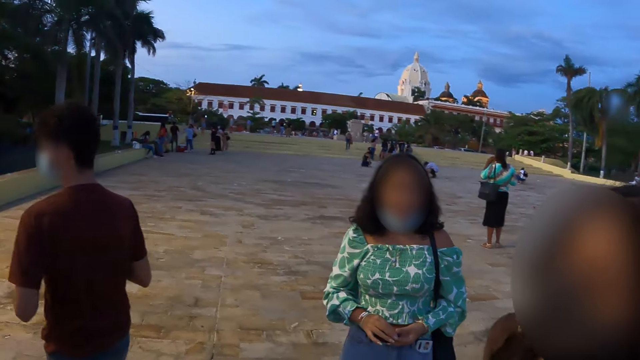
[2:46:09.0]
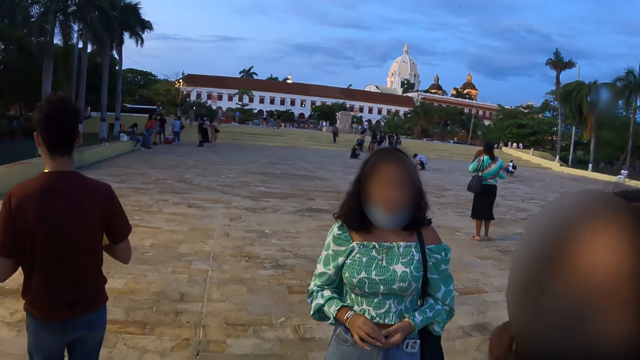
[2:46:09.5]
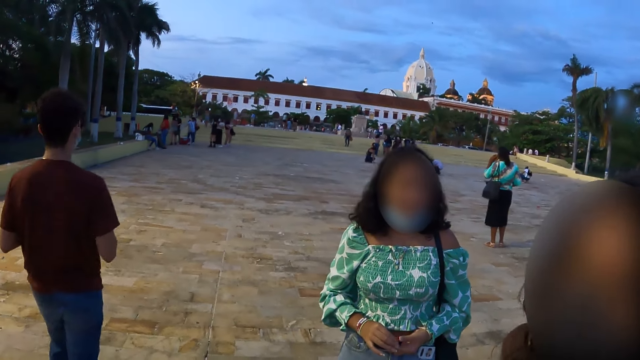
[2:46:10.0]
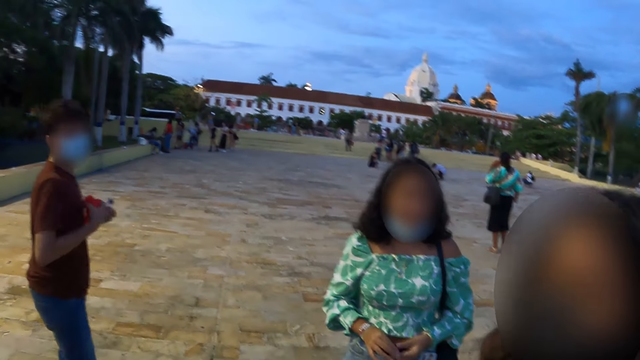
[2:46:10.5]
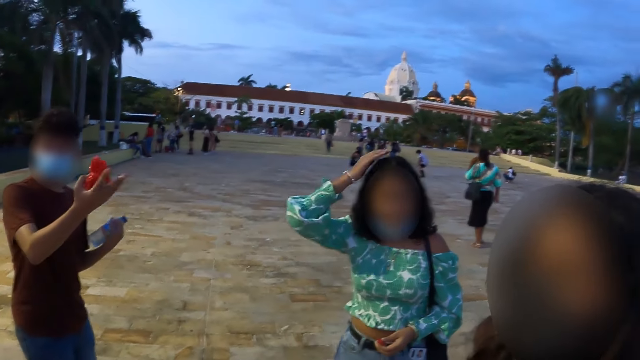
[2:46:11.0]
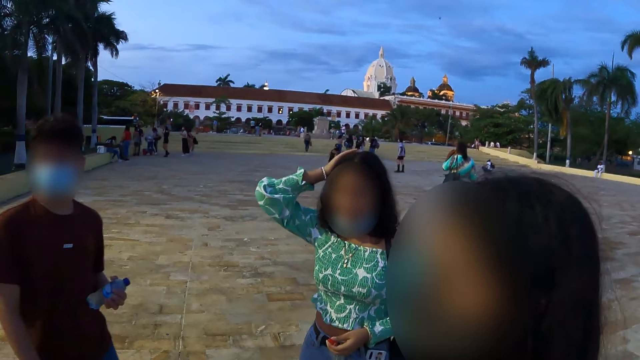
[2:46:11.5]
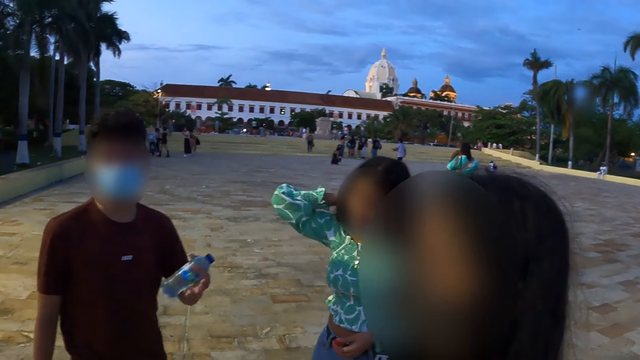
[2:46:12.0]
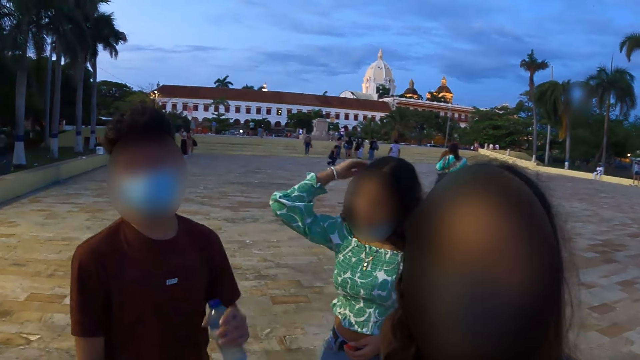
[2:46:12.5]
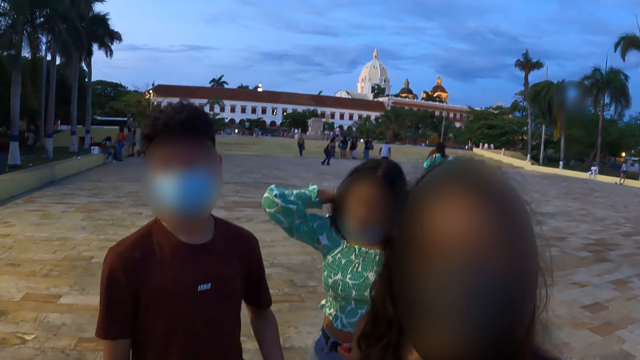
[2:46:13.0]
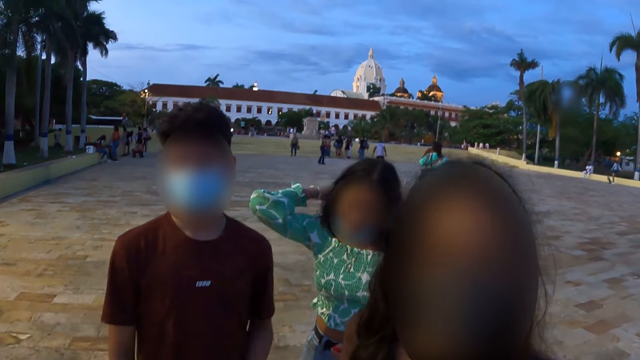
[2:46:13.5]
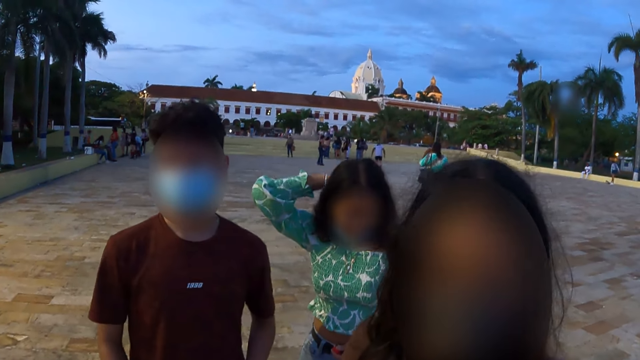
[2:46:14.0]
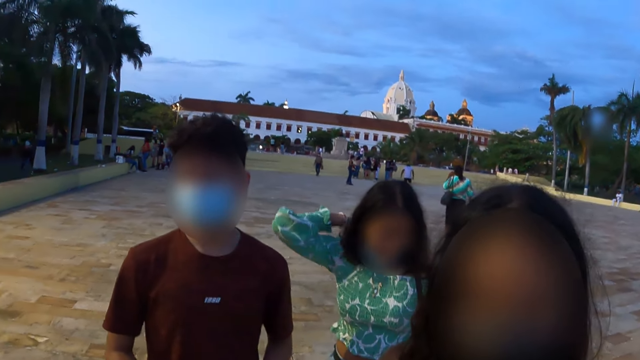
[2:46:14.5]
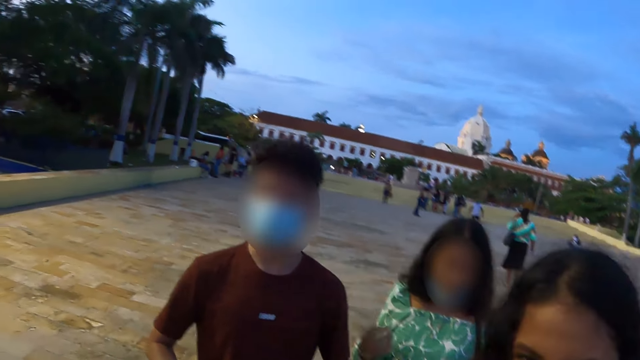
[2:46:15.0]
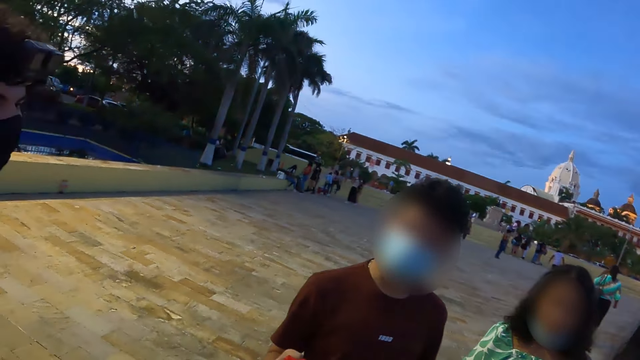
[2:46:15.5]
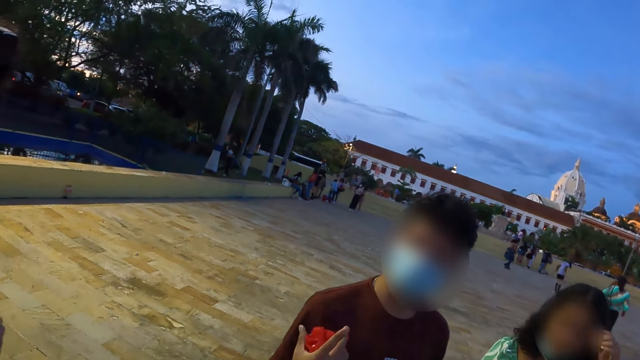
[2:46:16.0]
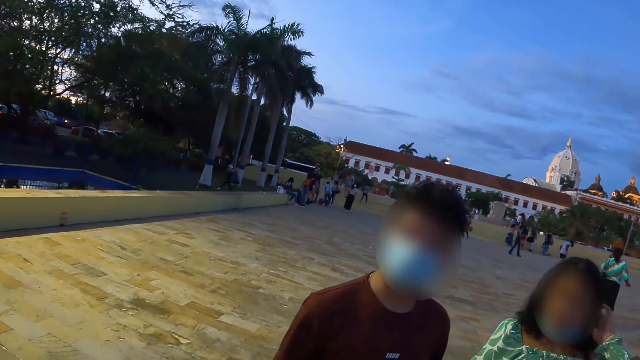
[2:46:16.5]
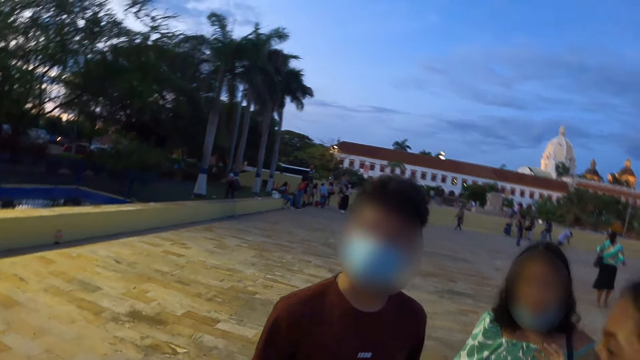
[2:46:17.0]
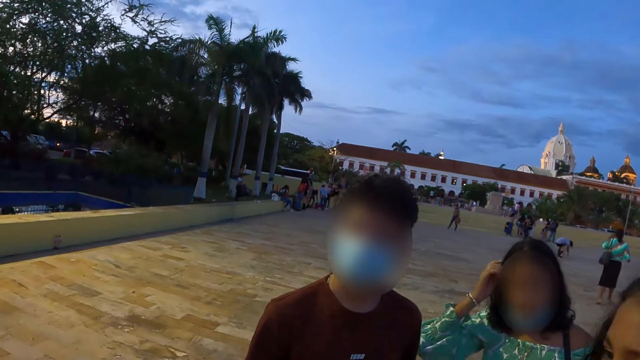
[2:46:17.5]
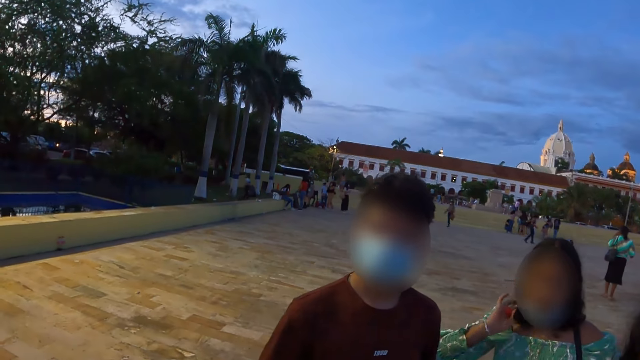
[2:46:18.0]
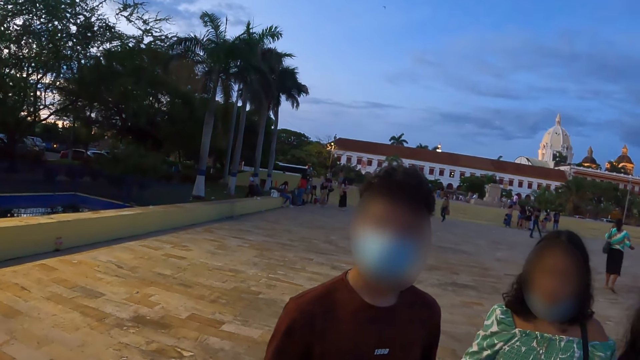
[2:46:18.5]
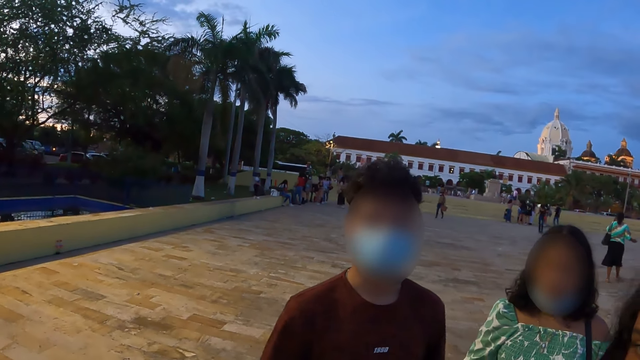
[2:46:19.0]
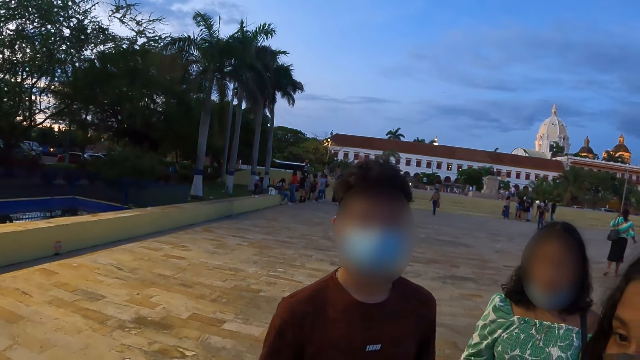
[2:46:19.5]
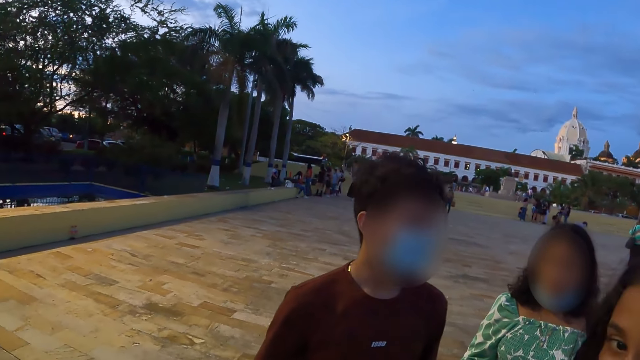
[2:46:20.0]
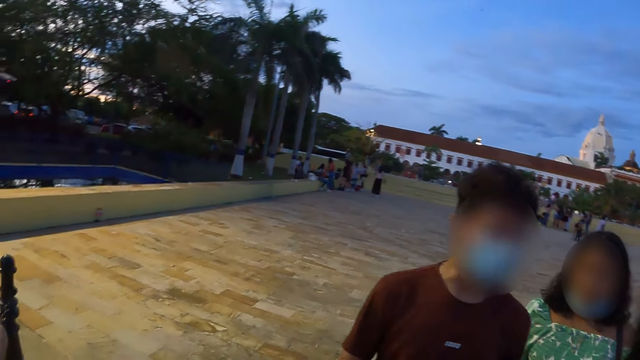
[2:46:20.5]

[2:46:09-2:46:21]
A person puts a hand on the head. Another person stares outside.

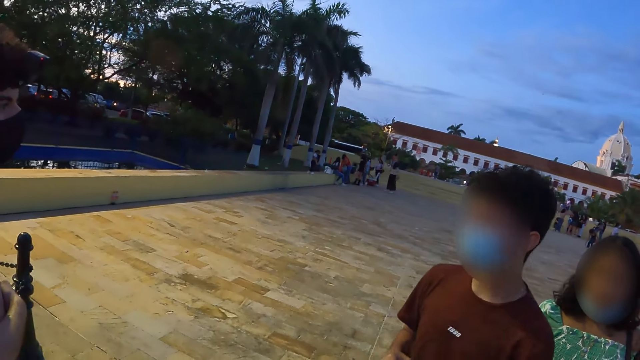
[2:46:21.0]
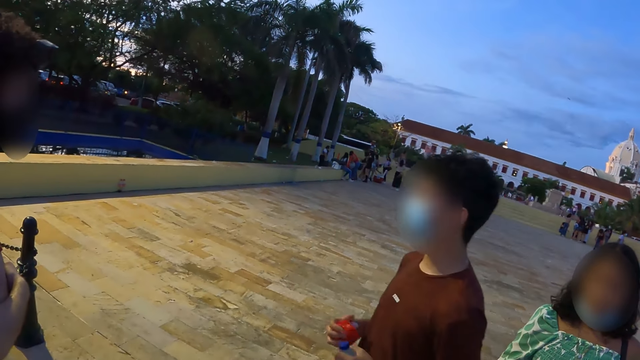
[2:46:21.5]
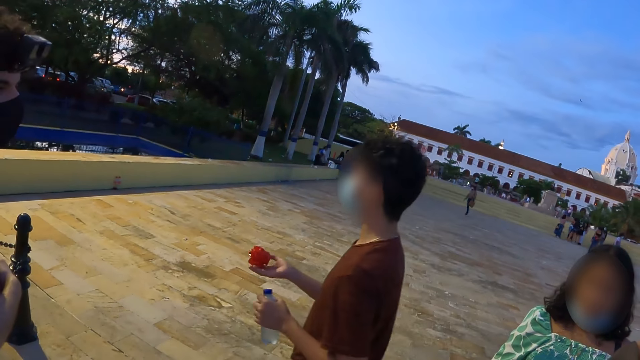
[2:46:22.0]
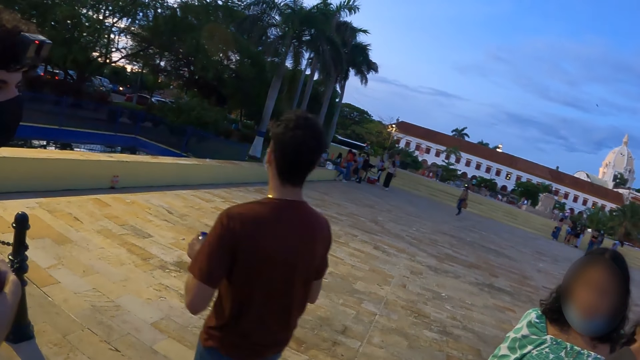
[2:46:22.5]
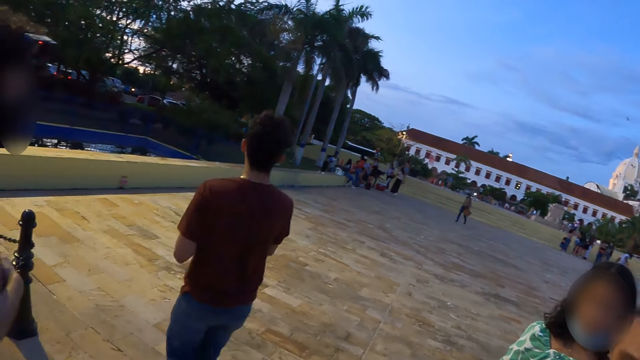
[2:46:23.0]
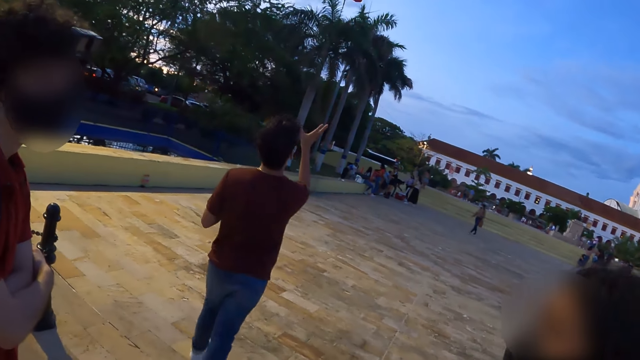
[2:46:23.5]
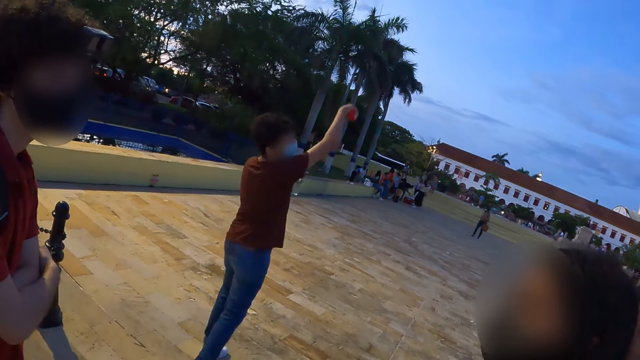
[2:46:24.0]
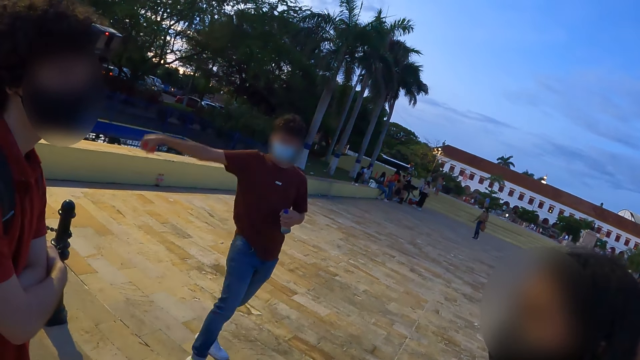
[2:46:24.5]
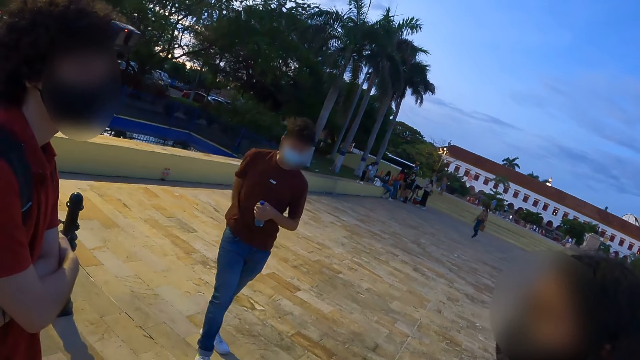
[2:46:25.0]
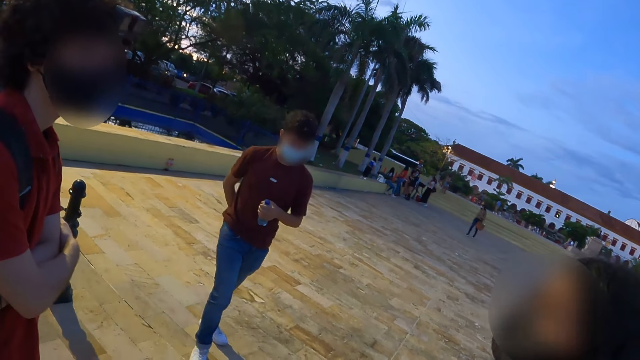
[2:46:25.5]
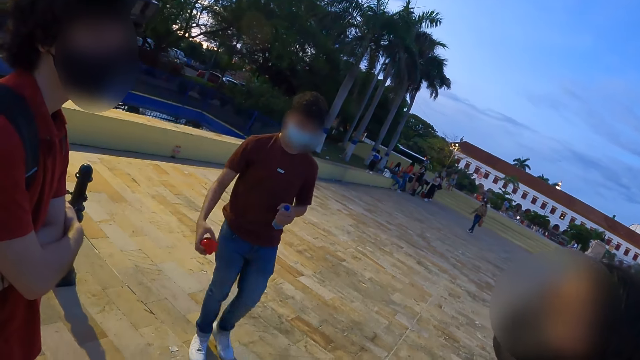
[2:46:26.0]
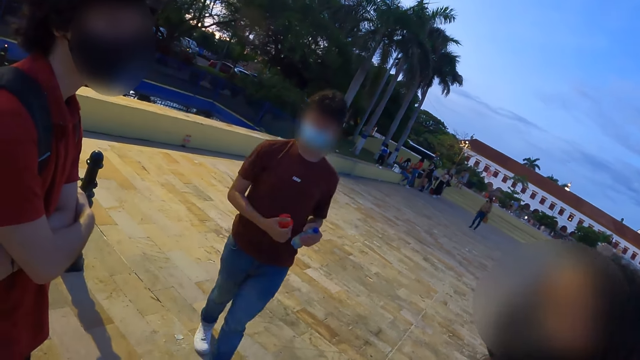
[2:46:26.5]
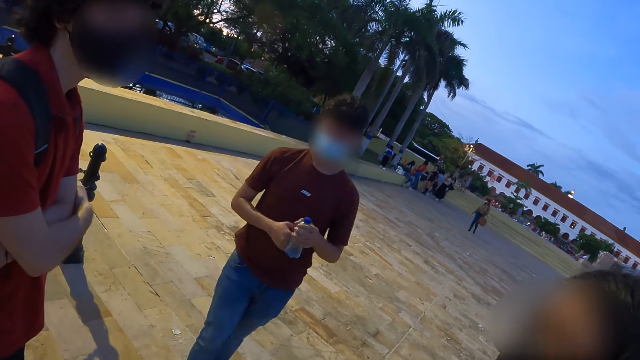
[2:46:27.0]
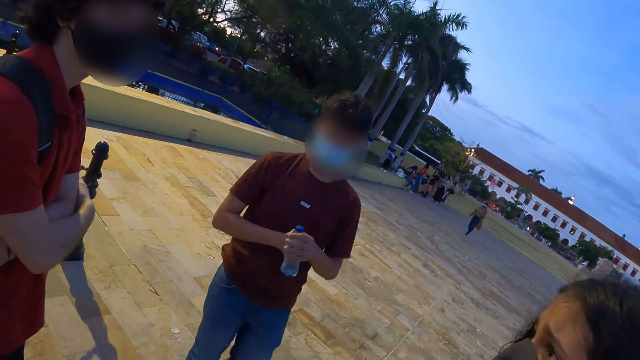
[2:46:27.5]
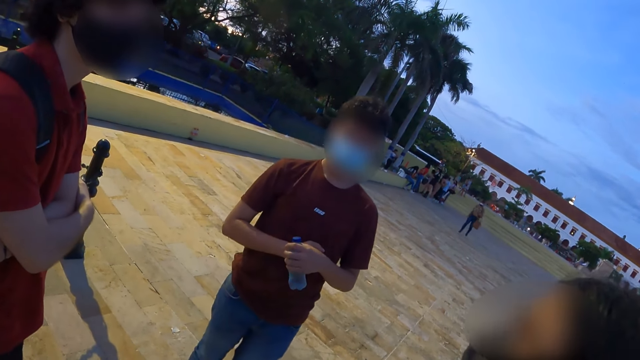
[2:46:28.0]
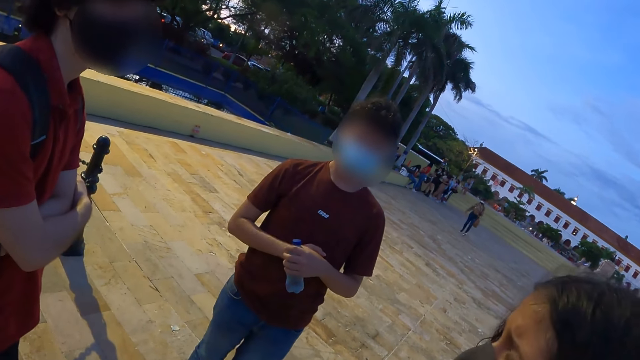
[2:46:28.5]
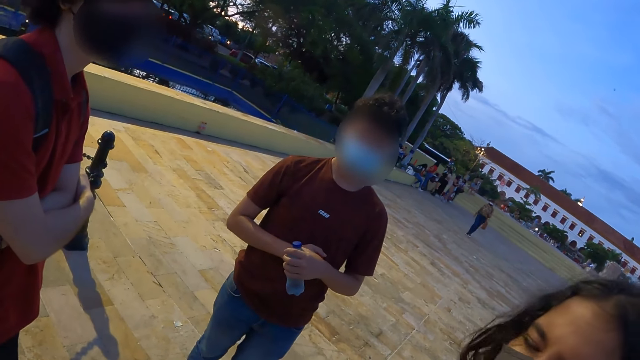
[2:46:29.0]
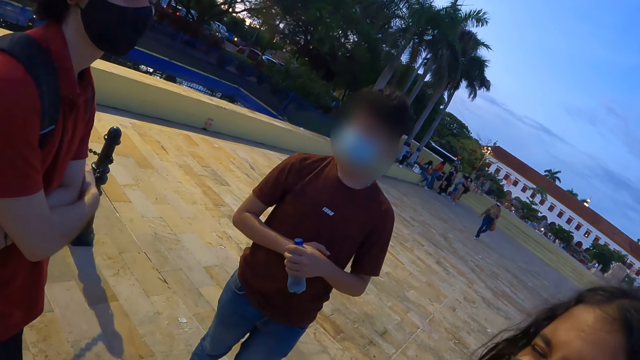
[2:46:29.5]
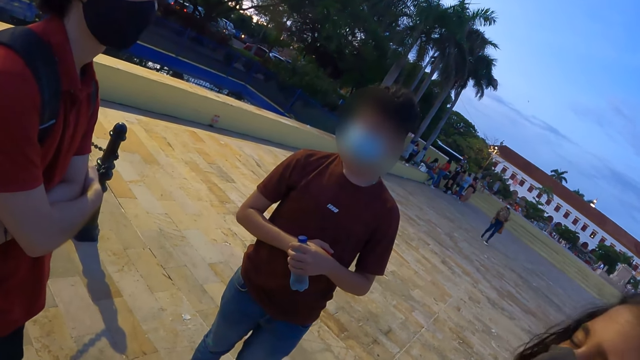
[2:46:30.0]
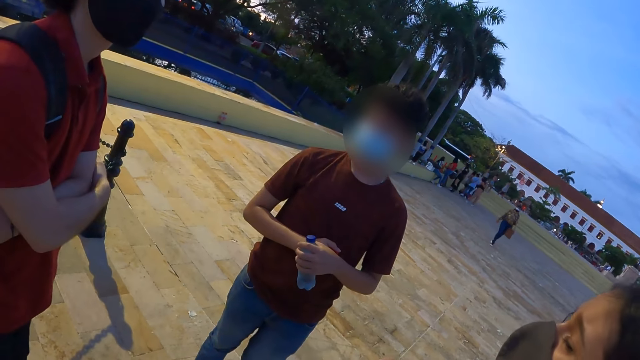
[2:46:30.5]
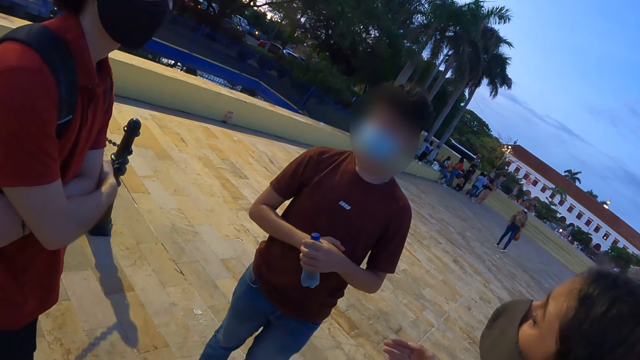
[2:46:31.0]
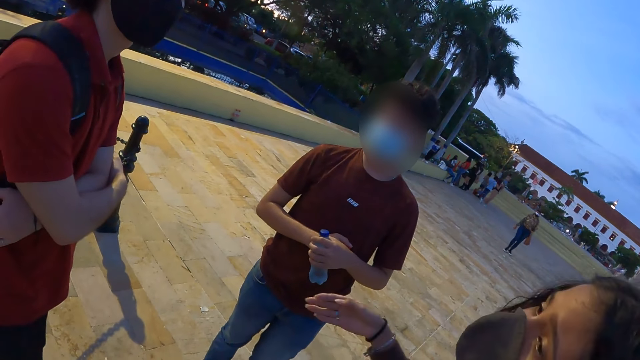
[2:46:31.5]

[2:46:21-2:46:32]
A person walks outside. The person throws a ball in the air. The person walks outside.
